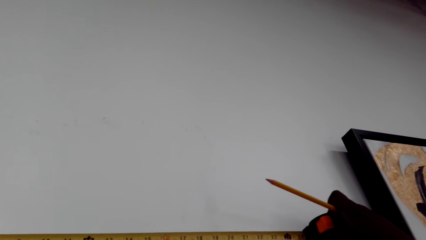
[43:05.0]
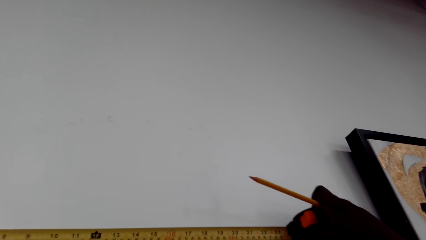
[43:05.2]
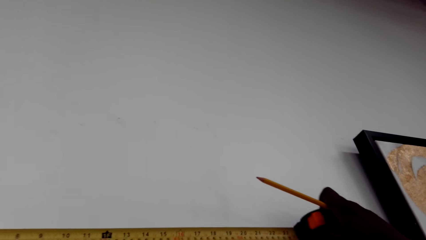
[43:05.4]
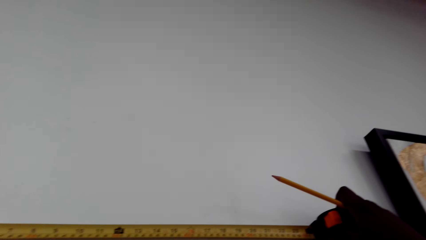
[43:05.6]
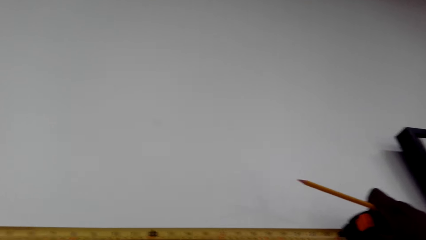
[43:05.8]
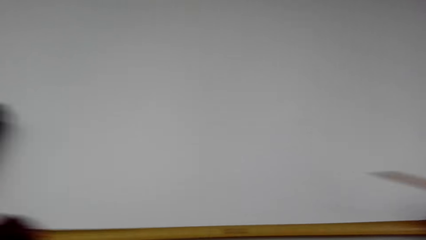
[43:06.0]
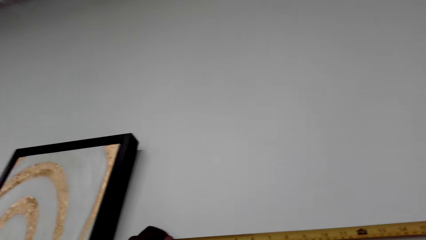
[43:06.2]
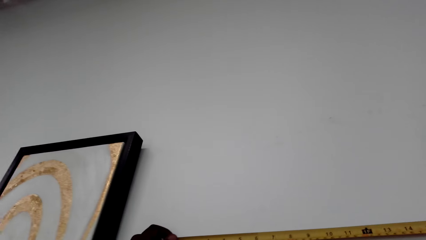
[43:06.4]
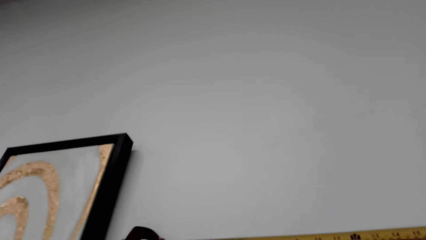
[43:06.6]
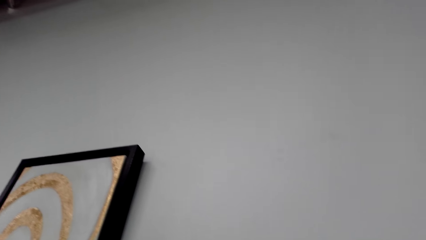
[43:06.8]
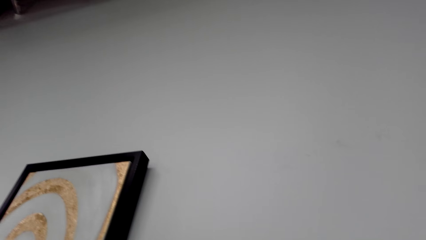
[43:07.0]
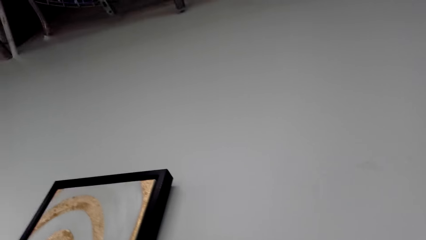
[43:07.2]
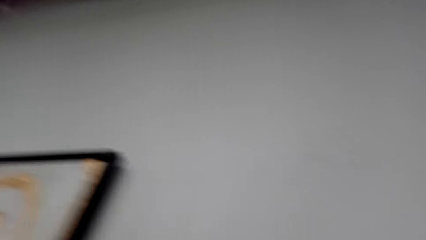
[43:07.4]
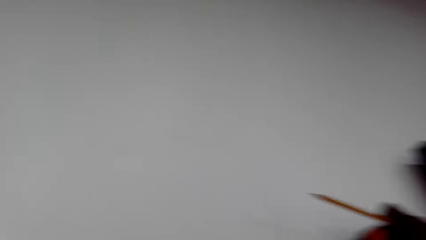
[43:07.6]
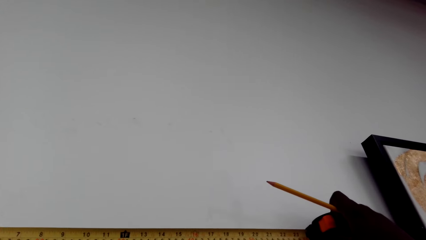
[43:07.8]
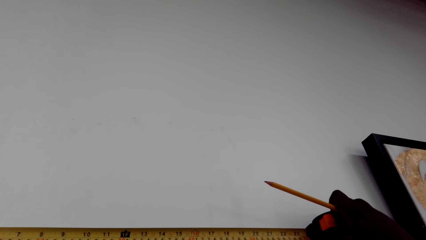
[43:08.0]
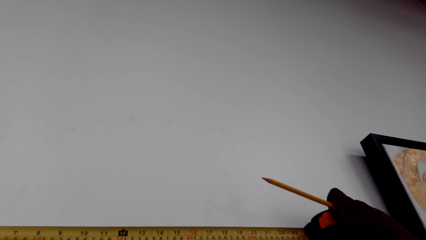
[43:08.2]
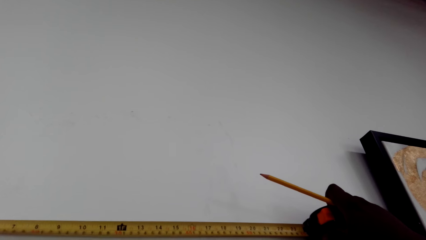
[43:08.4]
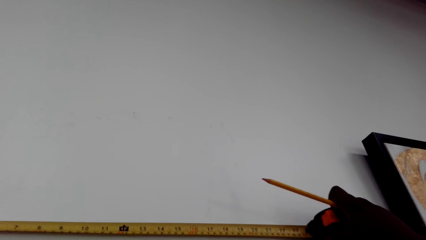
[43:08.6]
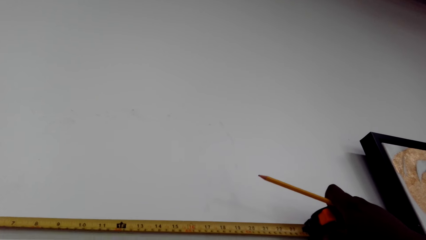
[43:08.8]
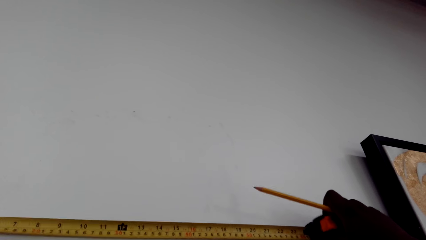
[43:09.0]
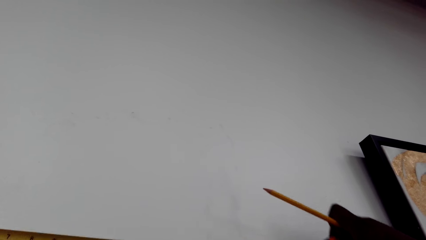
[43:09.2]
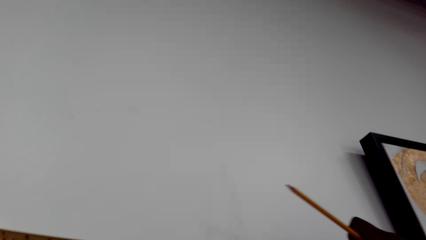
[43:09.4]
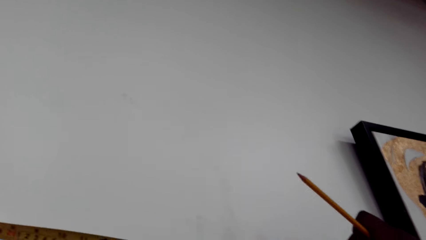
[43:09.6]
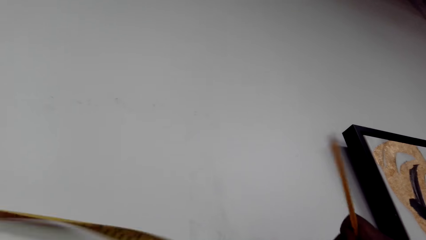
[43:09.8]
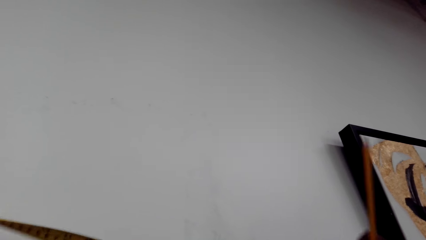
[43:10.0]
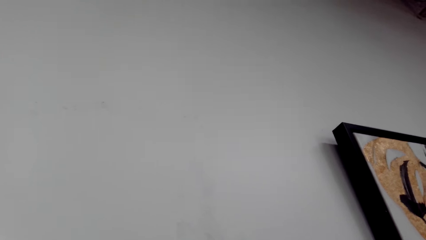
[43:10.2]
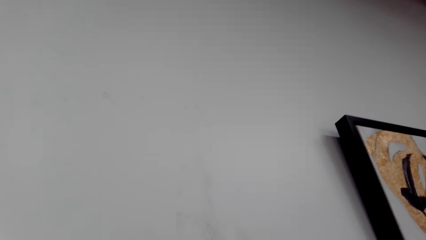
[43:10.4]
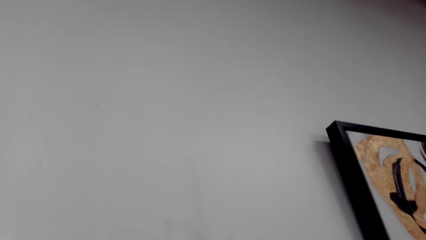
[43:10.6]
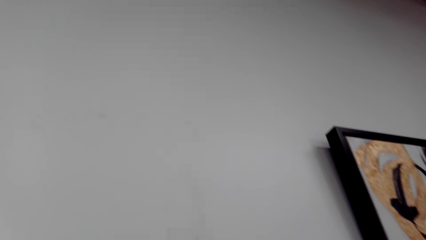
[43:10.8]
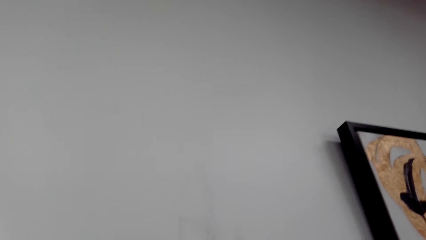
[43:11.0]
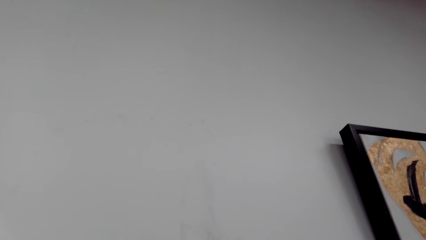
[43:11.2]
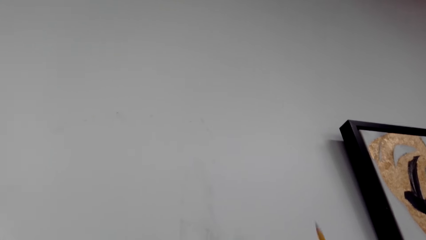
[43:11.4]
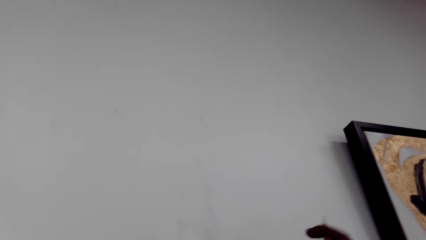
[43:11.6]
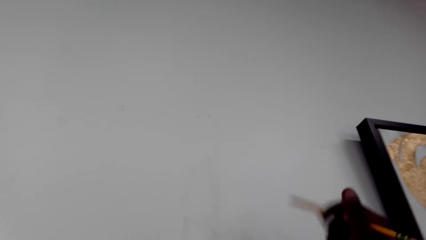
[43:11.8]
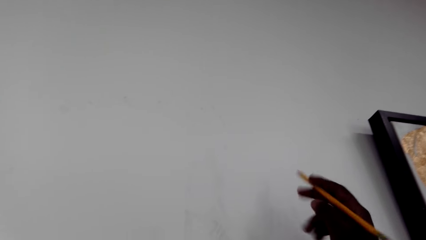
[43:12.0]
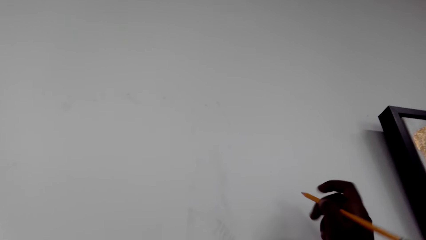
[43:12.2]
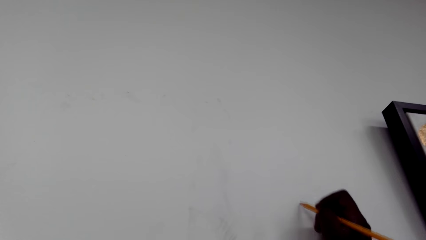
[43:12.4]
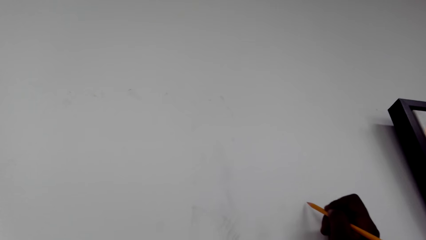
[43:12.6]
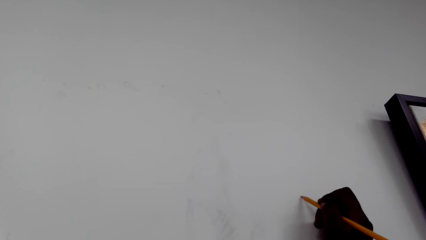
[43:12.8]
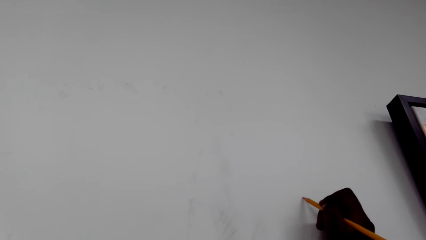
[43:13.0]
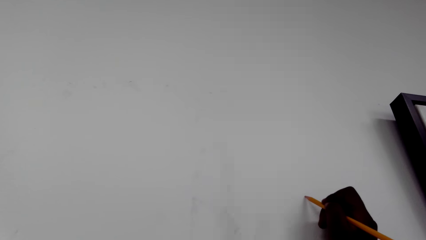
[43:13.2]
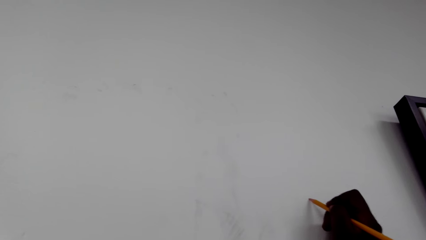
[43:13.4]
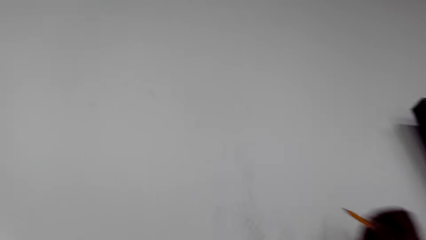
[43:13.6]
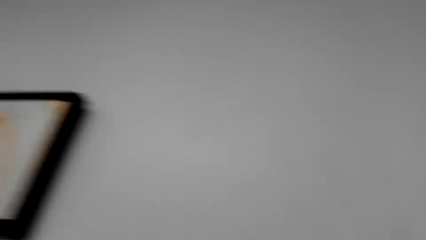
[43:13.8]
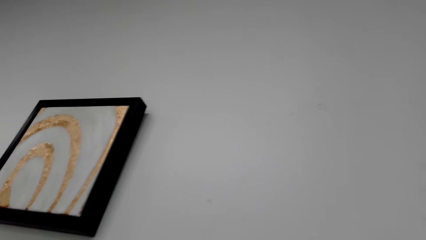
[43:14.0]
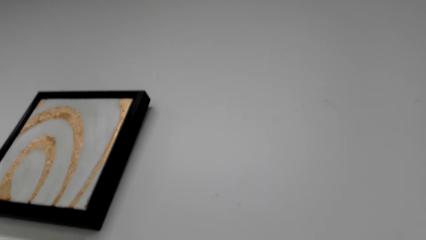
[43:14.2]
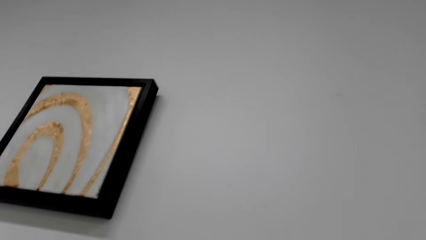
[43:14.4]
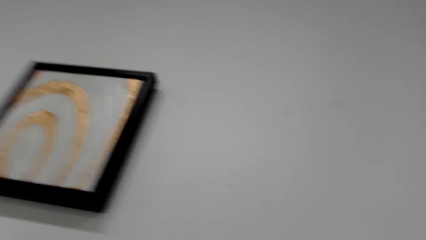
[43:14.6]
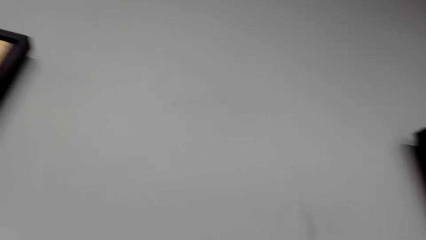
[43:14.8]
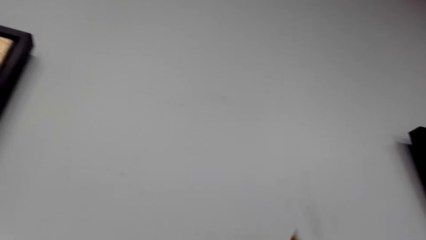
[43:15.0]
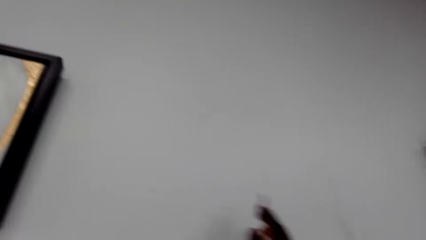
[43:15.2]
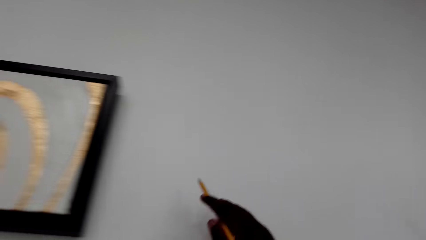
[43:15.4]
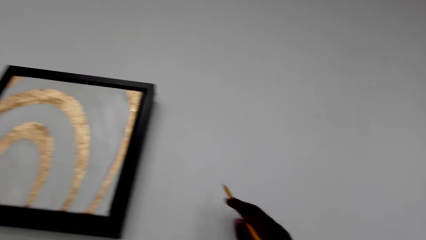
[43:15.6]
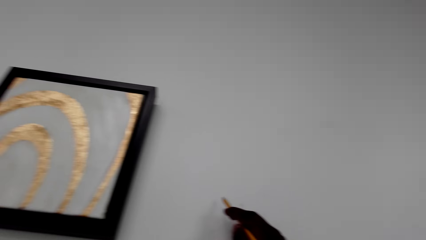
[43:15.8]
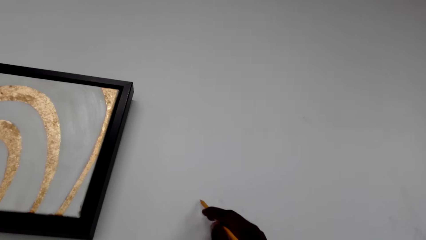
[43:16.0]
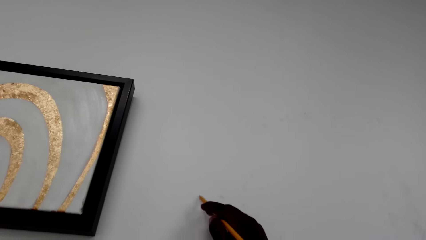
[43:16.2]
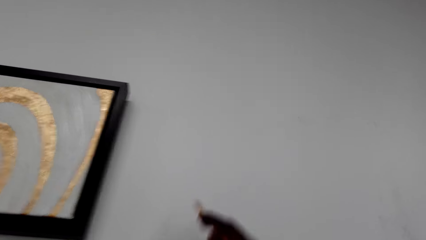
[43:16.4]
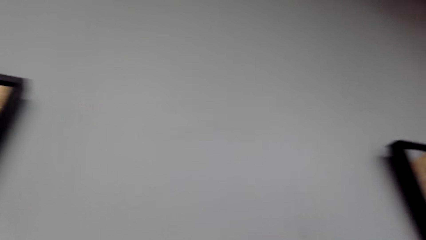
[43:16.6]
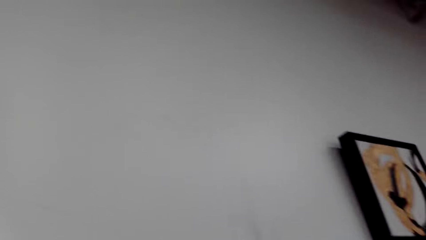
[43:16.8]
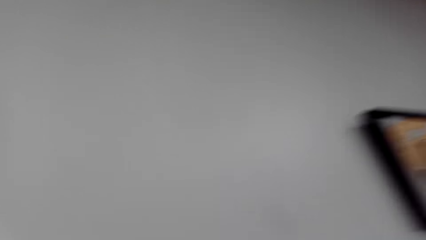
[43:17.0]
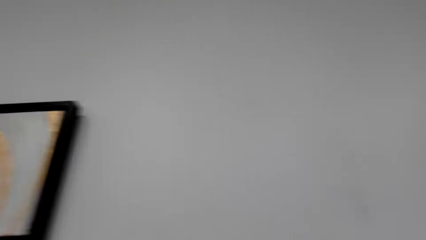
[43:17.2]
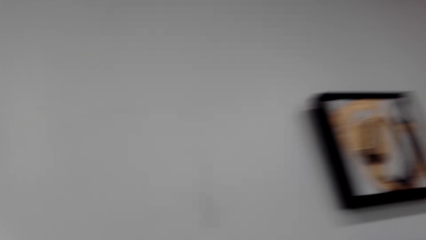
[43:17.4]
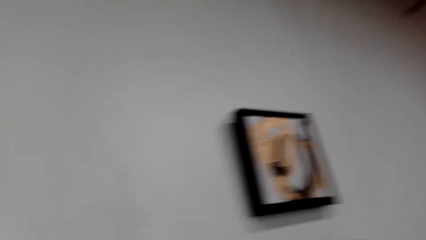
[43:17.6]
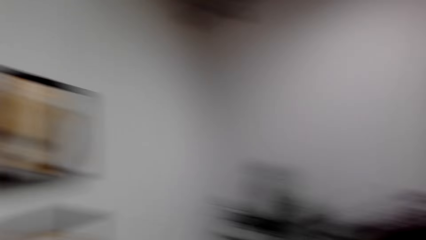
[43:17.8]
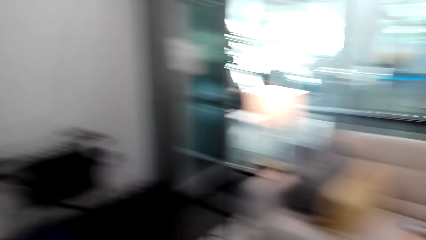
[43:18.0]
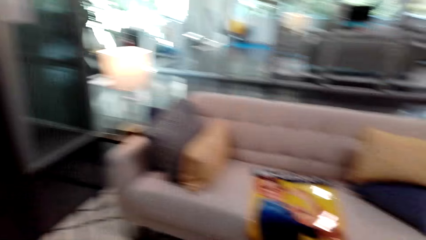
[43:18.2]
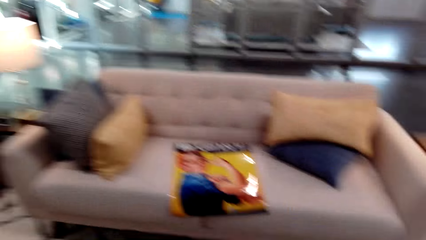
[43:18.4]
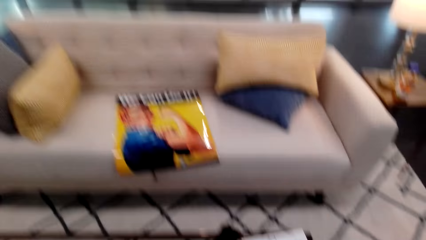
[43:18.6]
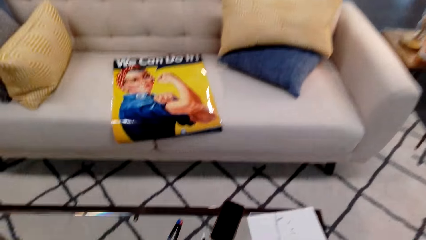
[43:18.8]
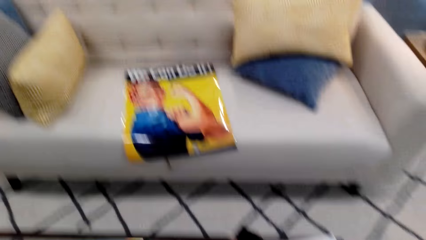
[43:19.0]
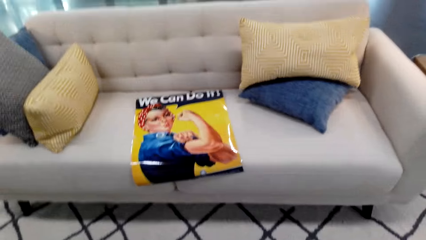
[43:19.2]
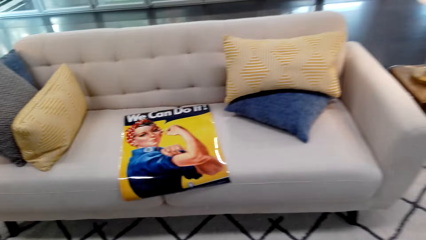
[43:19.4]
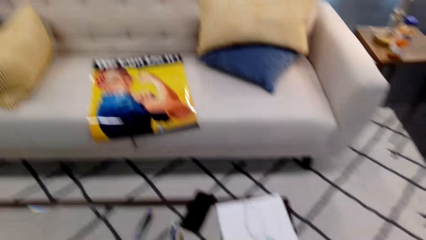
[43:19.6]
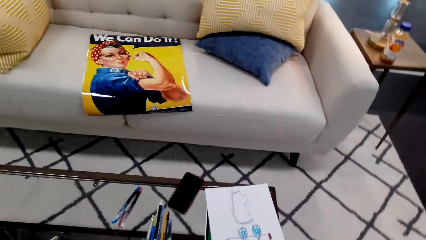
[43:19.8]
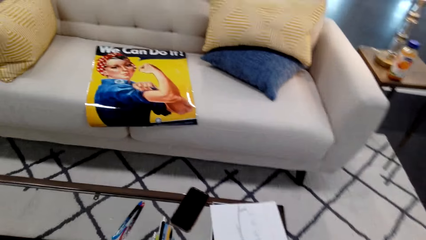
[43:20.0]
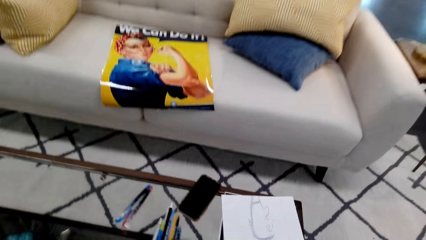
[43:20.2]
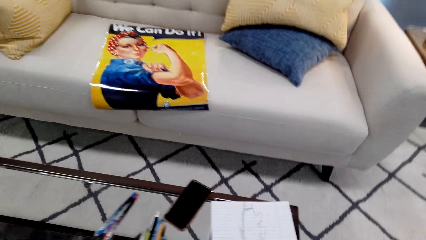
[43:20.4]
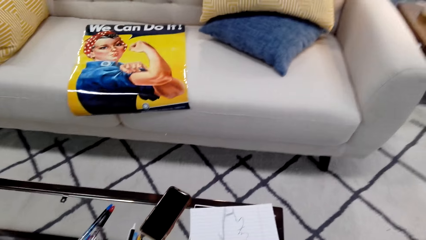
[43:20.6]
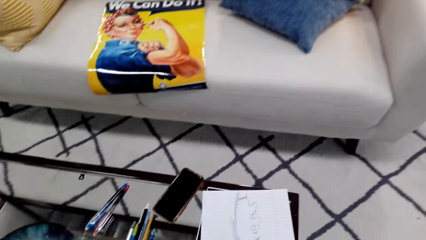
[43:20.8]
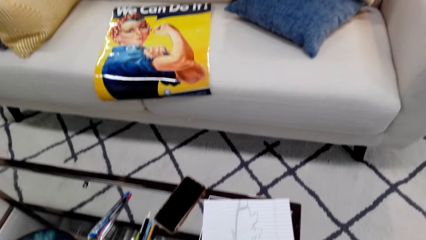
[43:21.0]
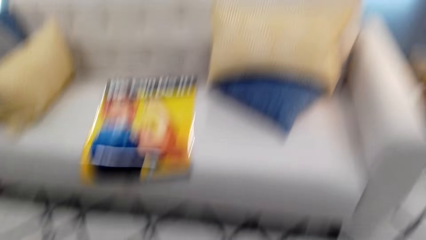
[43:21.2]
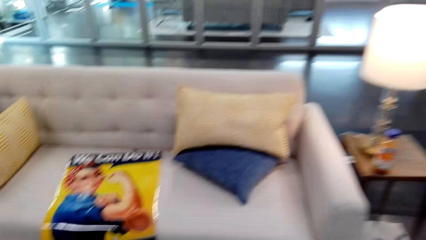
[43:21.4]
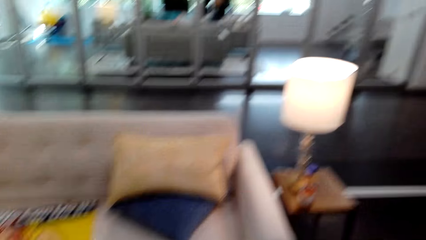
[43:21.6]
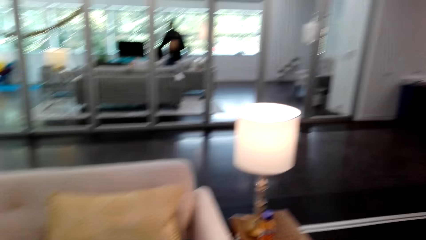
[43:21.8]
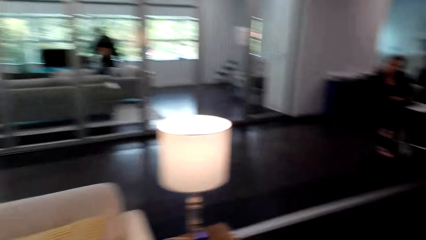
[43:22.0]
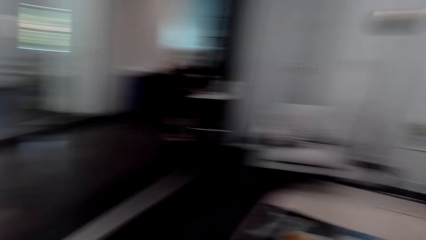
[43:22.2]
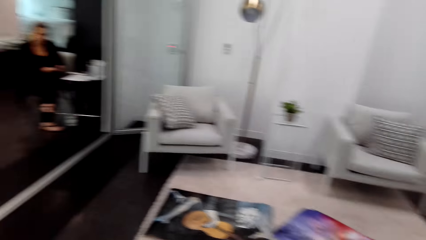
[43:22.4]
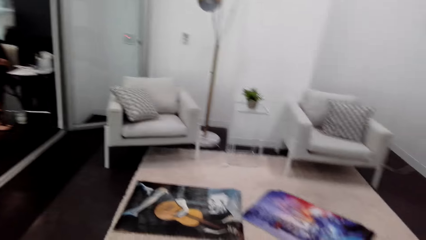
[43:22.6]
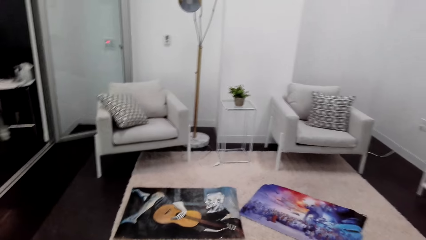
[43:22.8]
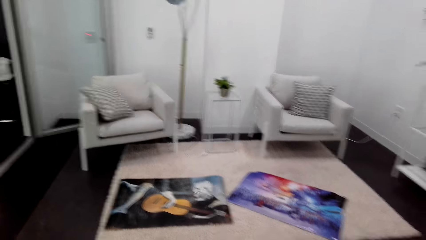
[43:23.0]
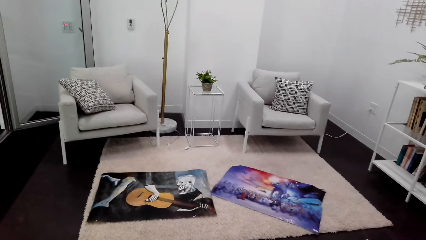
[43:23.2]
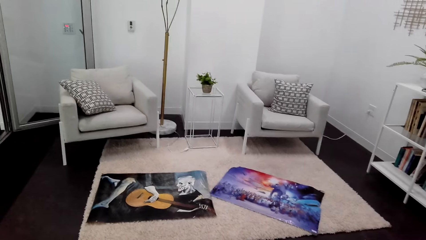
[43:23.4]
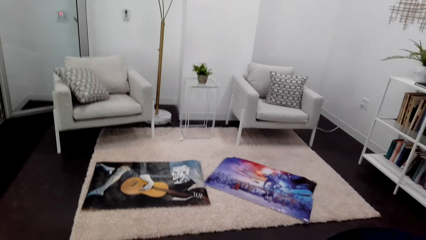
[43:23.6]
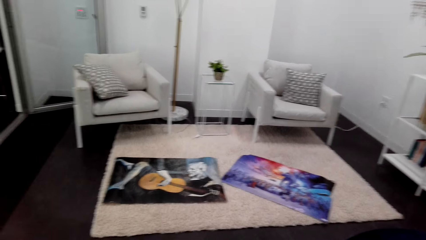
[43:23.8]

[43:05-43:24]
The camera wearer marks on the wall with a pencil. They turn around. They mark on the wall with the pencil. They turn around. They look around the house. They look around the table. They look around the house.
